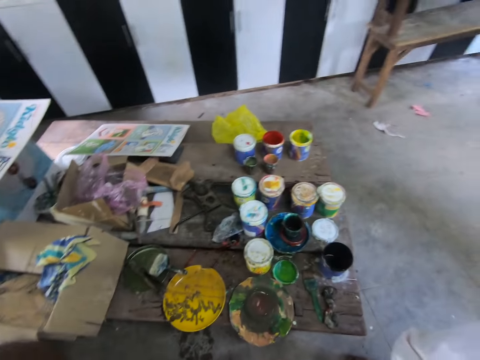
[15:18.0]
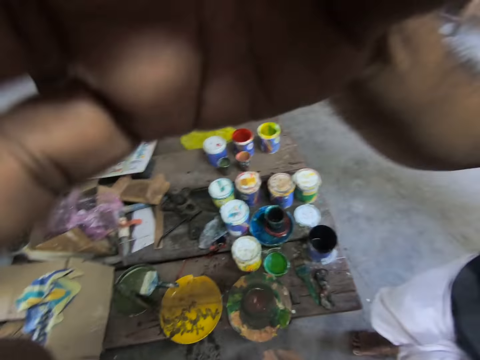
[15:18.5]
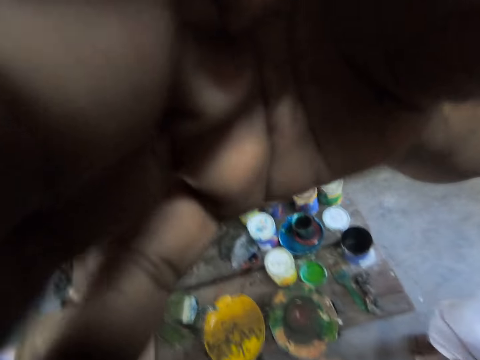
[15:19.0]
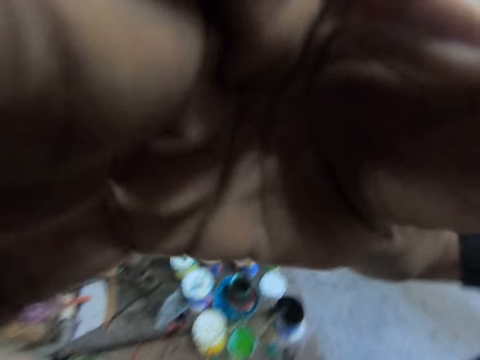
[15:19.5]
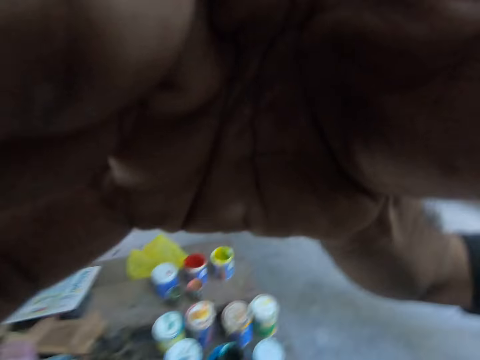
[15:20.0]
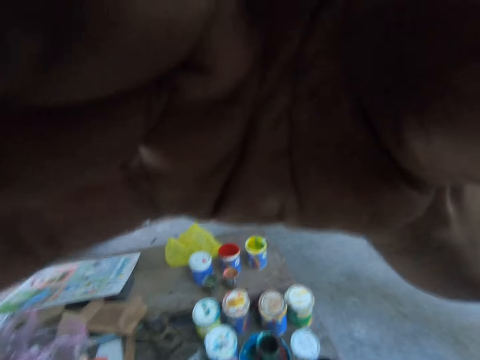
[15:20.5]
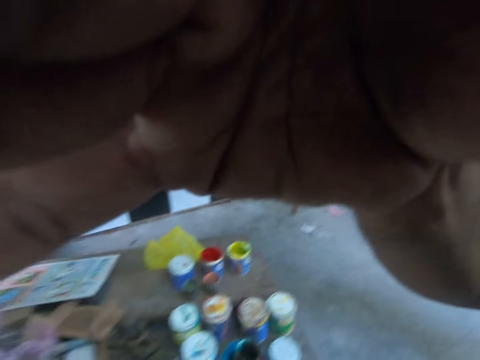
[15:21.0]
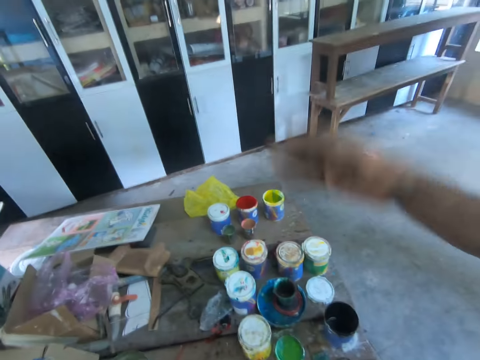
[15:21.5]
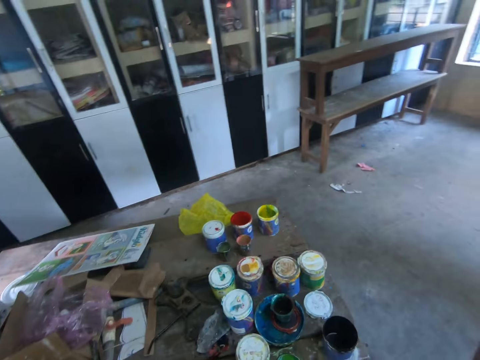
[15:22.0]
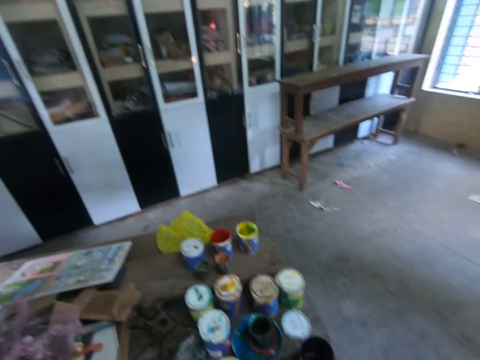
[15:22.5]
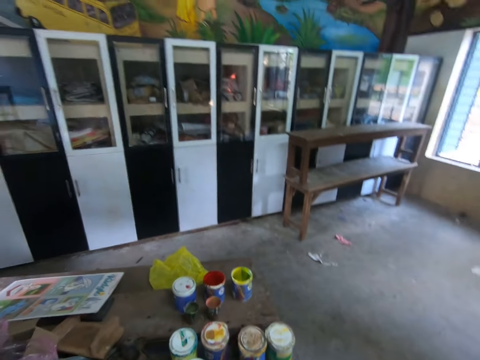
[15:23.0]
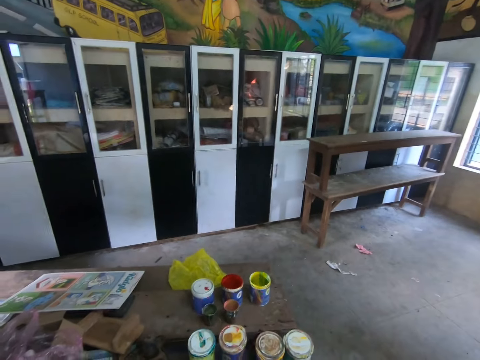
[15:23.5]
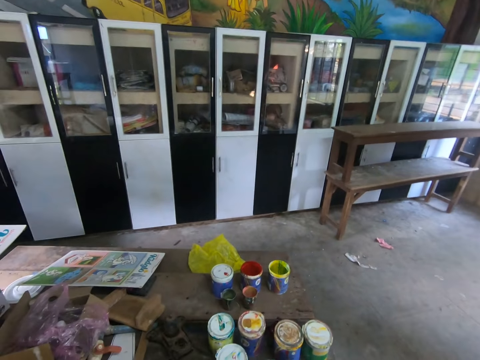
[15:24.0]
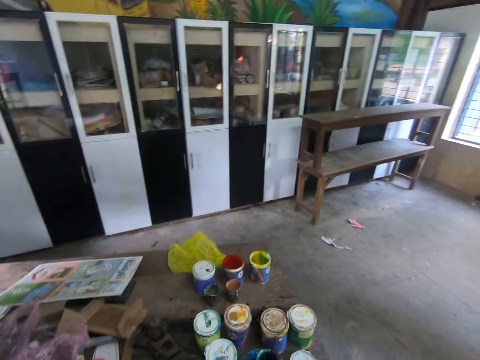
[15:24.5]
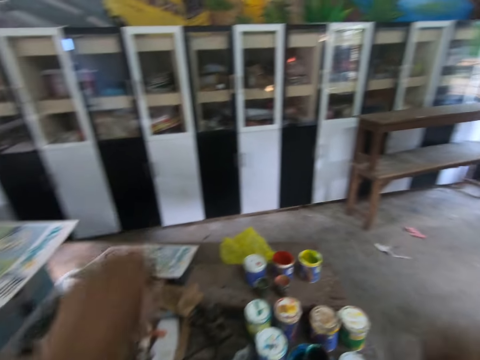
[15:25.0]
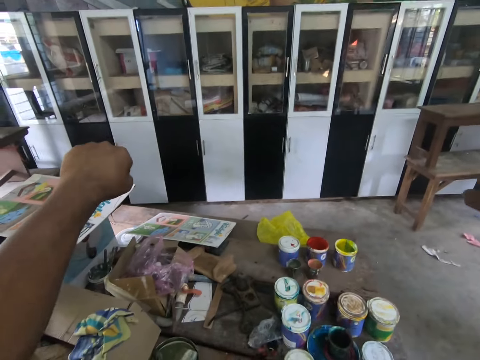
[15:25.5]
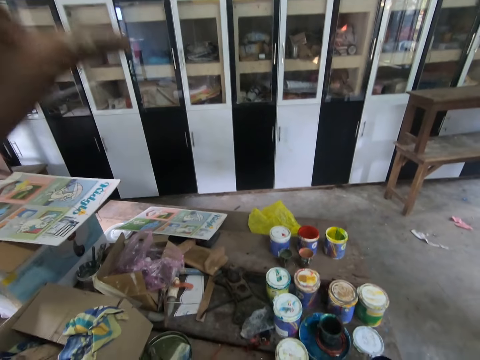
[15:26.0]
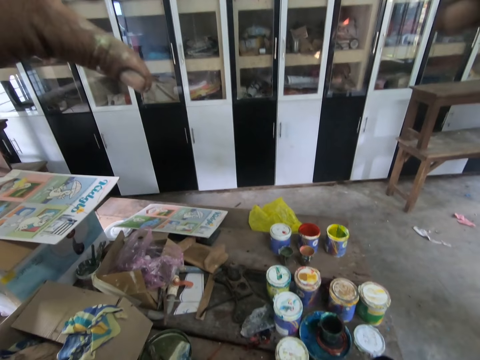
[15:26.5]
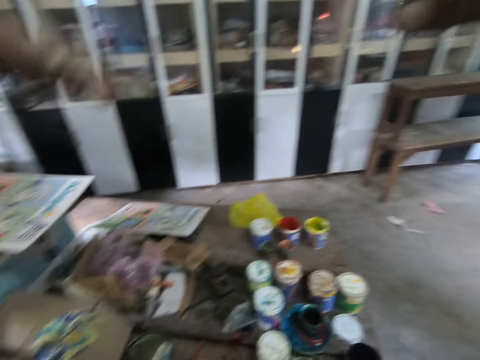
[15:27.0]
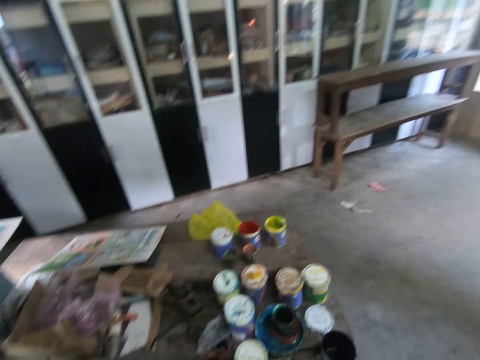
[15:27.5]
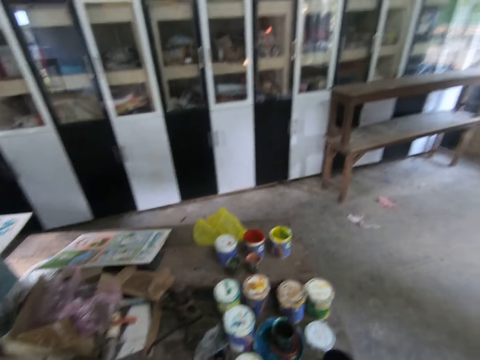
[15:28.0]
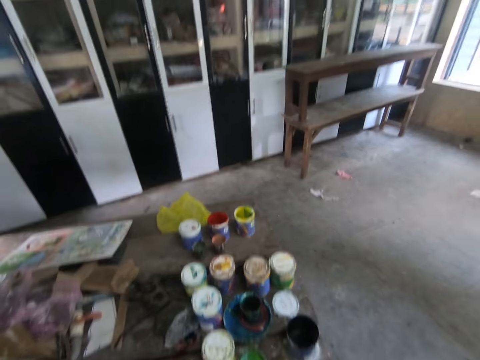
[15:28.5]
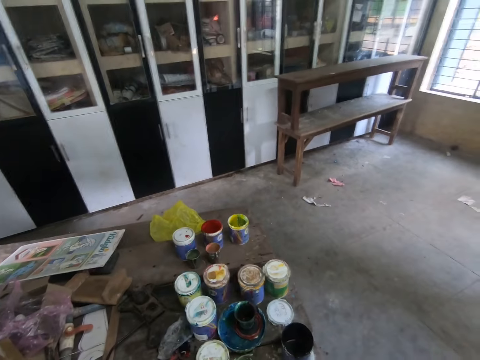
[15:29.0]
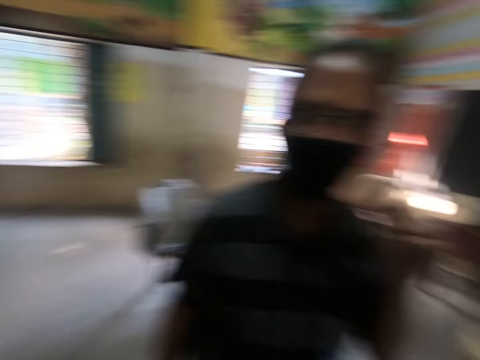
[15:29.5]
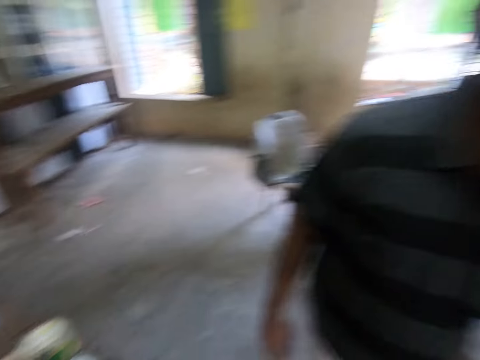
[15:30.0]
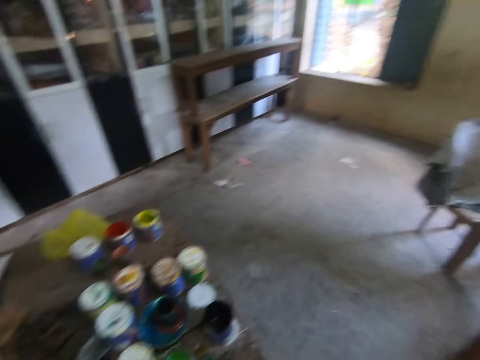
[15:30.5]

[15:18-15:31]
The camera wearer talks to a man.

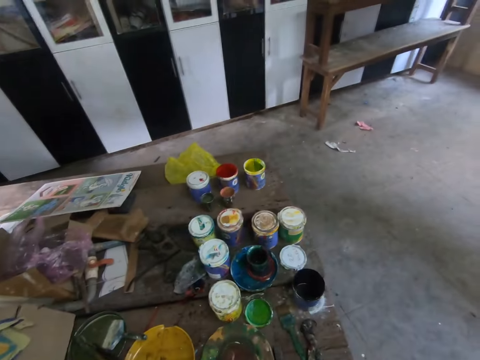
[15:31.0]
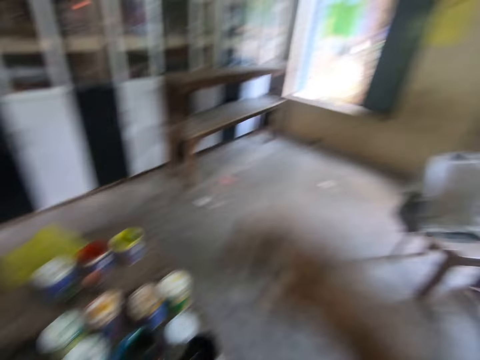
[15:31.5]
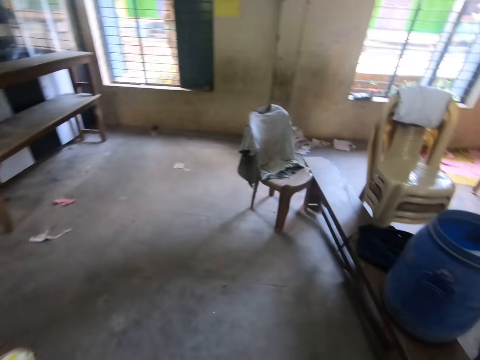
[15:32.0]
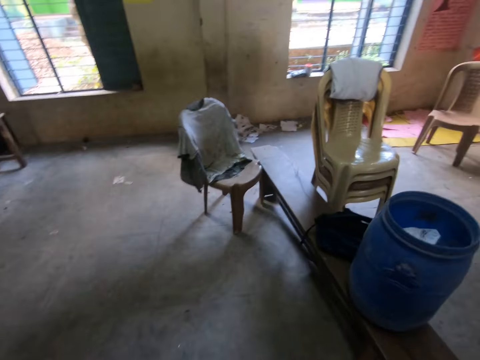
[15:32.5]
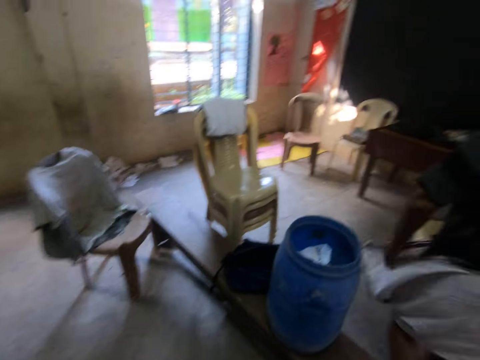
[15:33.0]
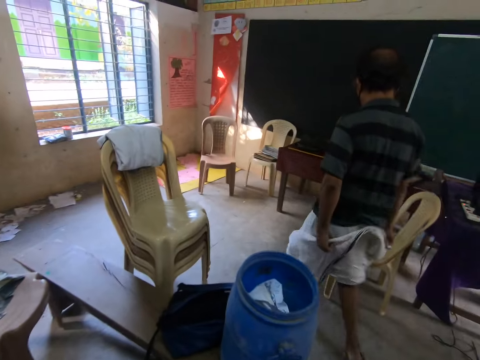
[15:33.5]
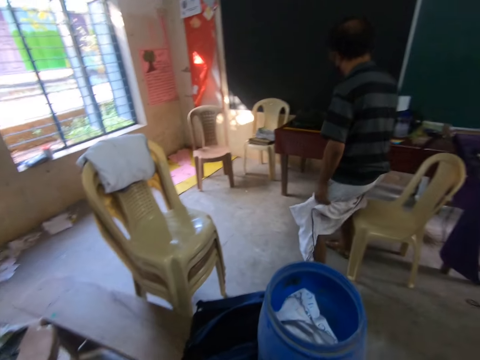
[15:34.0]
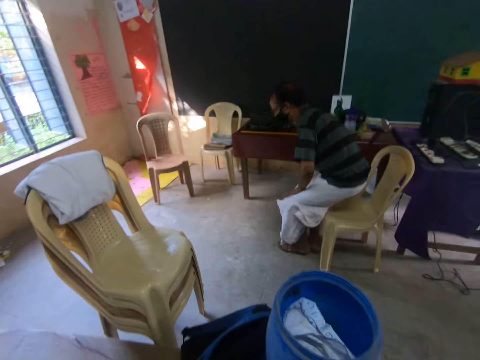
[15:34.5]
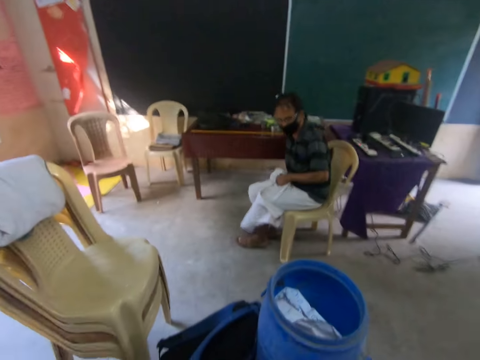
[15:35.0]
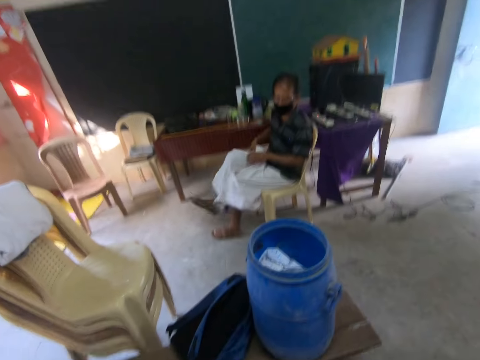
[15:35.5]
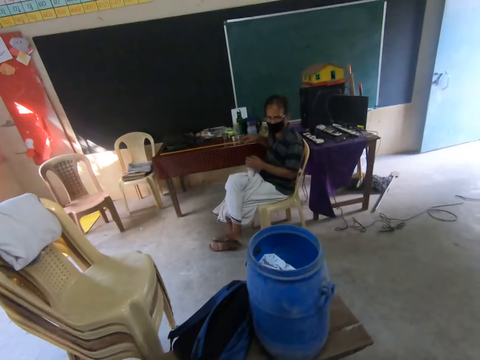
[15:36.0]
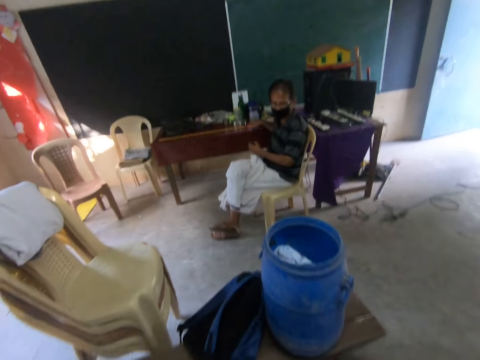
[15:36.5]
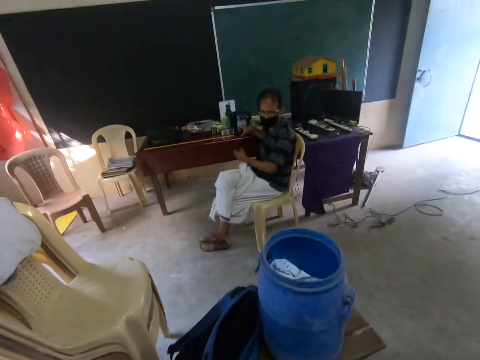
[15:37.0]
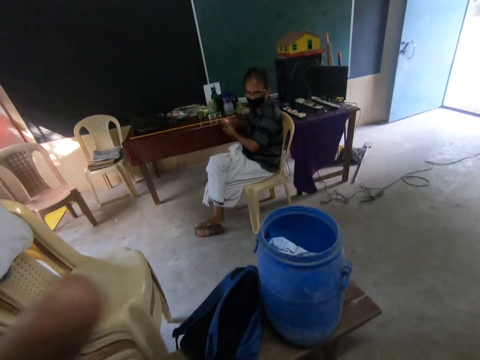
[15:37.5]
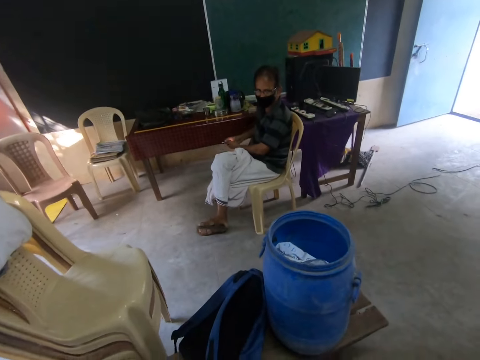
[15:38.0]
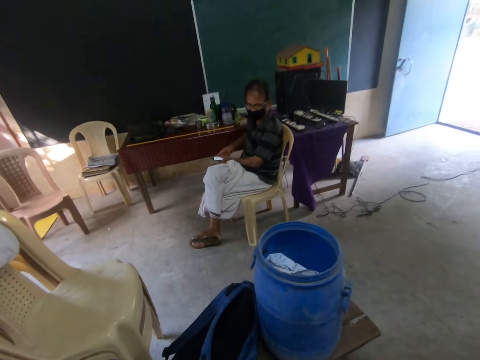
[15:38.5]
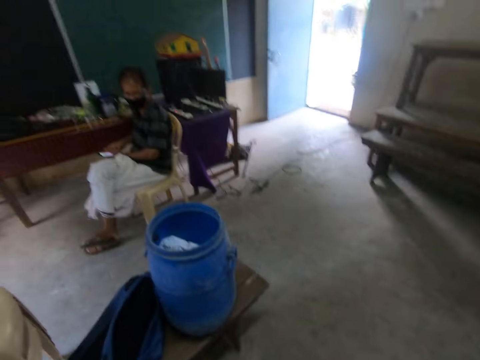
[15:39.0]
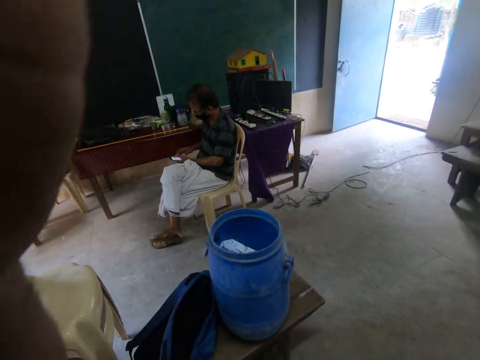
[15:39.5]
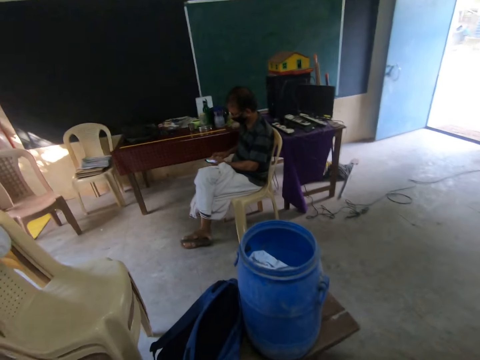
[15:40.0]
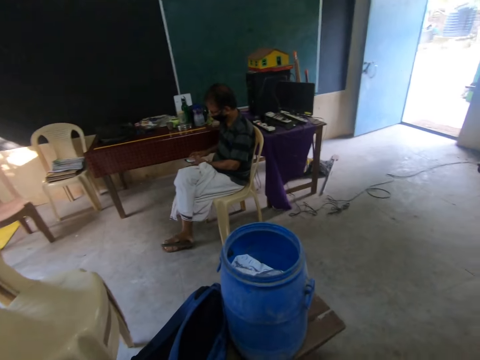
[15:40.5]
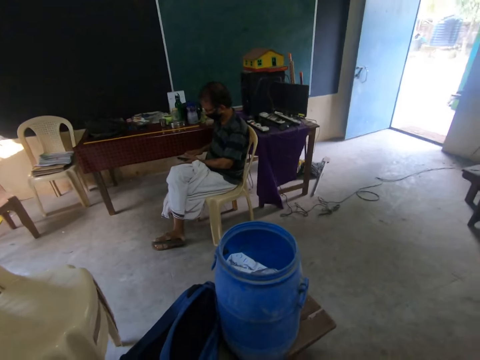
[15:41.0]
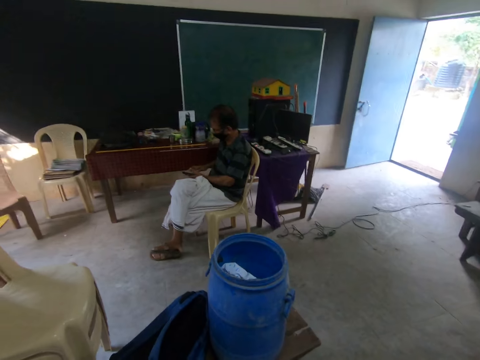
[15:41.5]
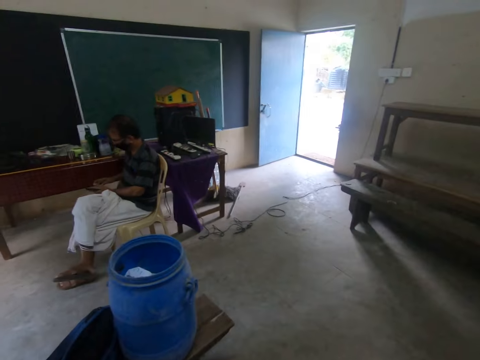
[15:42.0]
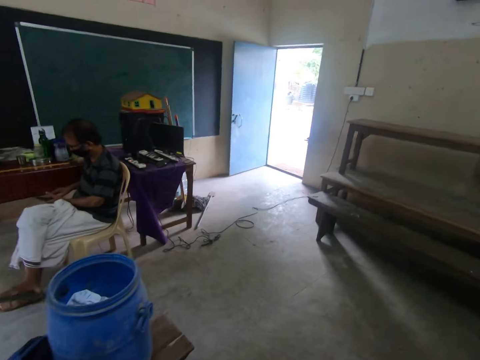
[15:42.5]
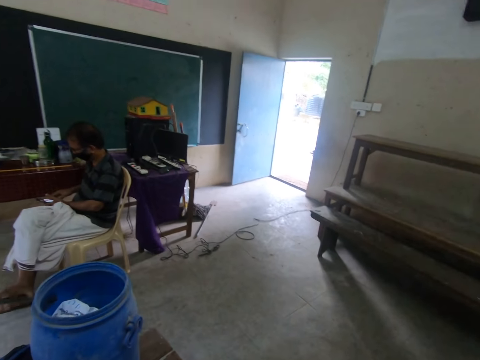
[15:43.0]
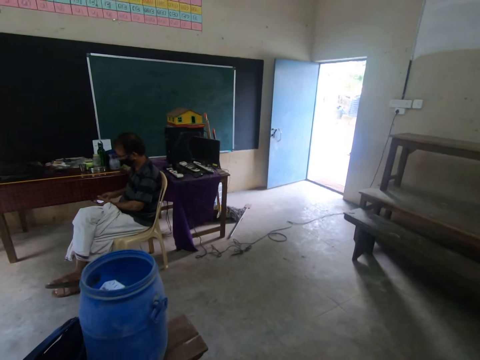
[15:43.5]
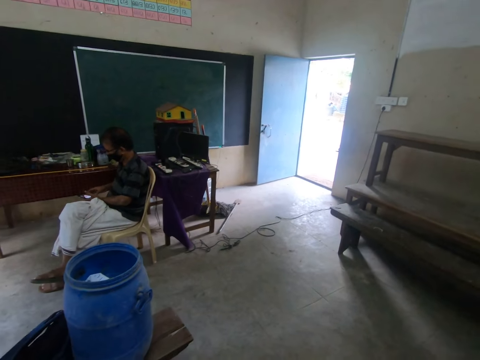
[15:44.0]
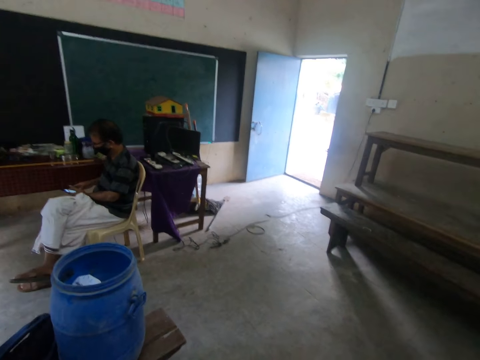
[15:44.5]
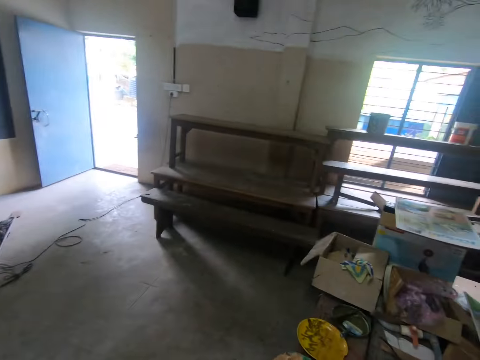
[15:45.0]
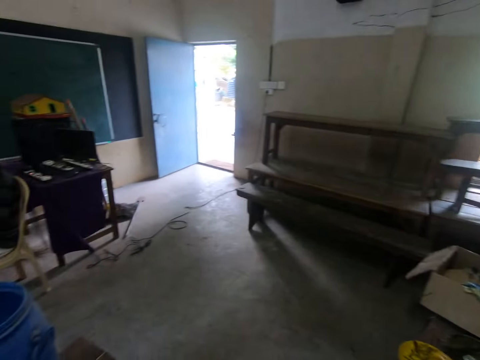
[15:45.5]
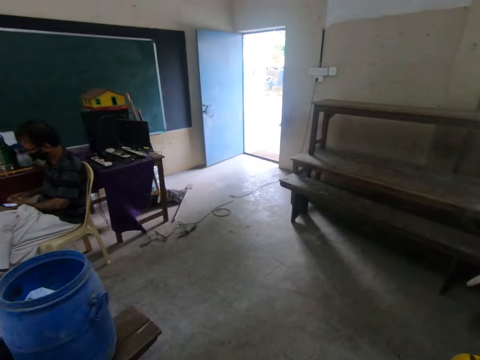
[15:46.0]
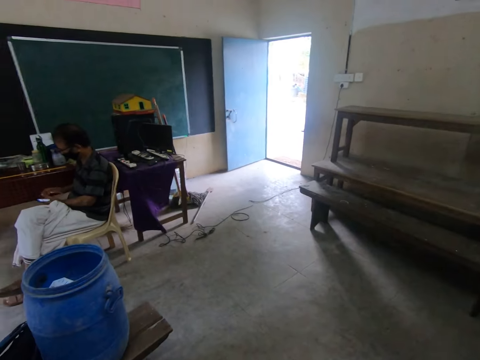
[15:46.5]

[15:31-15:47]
A man walks in the room, sits on the chair and operates the phone.
